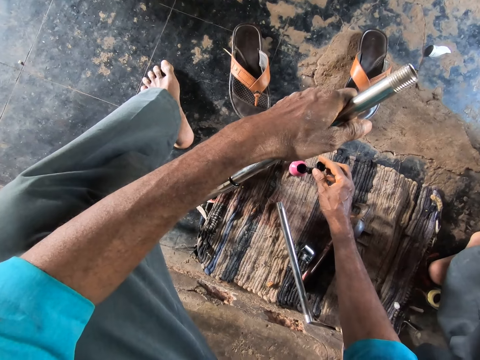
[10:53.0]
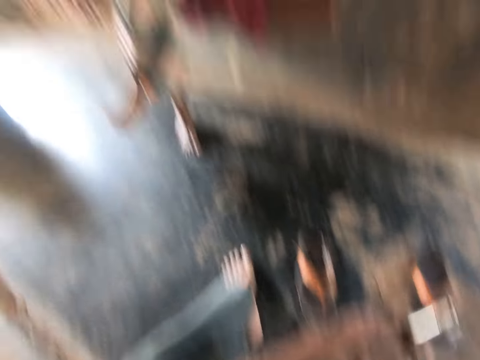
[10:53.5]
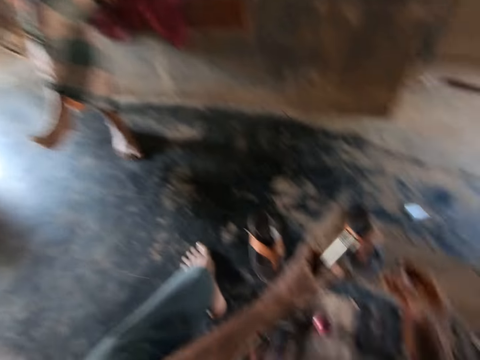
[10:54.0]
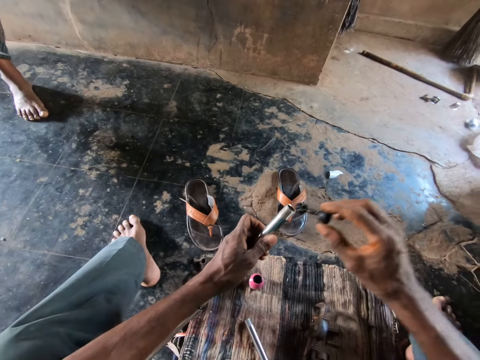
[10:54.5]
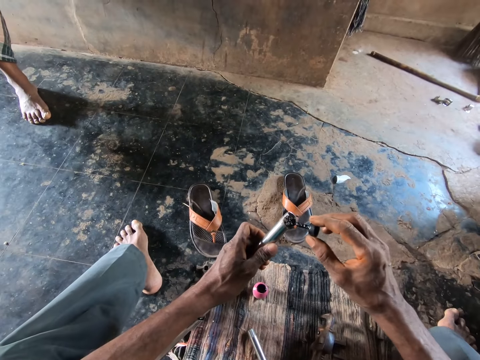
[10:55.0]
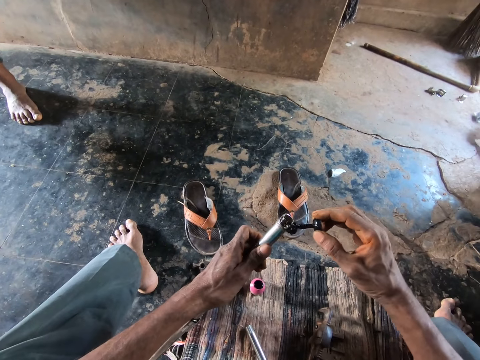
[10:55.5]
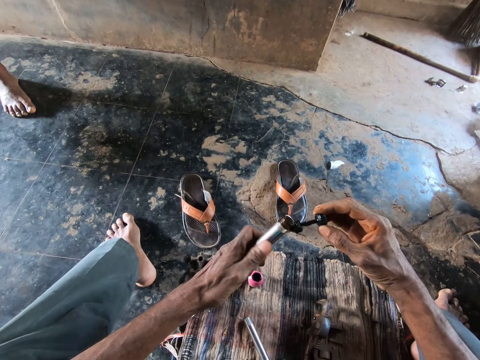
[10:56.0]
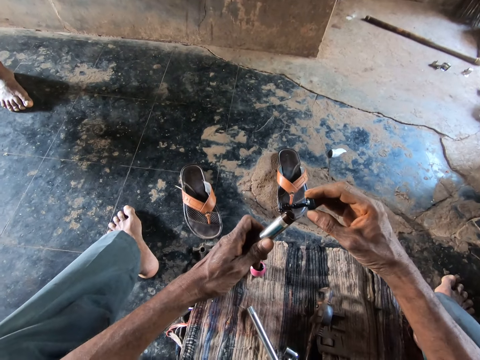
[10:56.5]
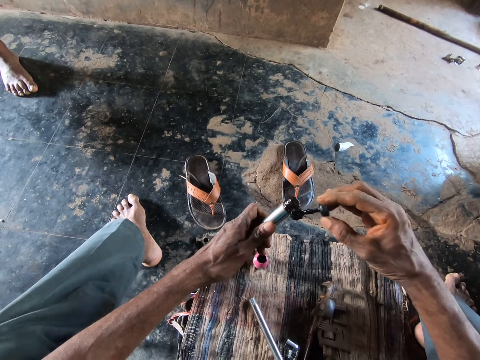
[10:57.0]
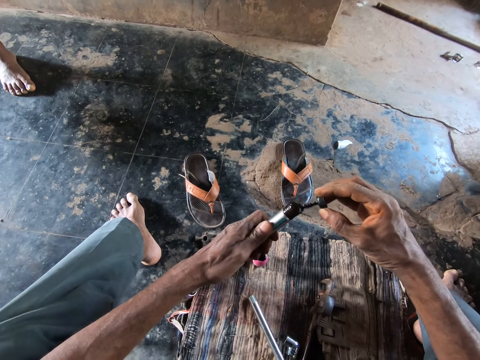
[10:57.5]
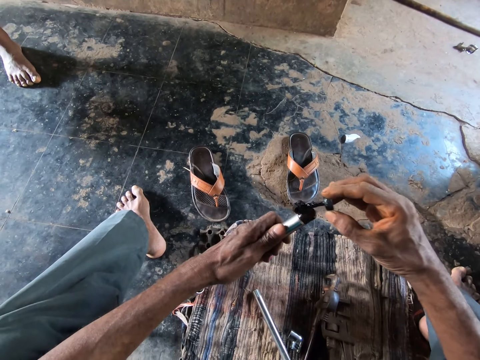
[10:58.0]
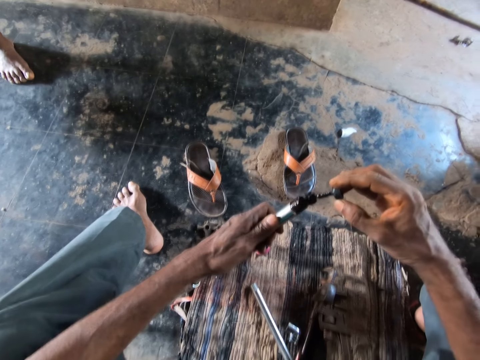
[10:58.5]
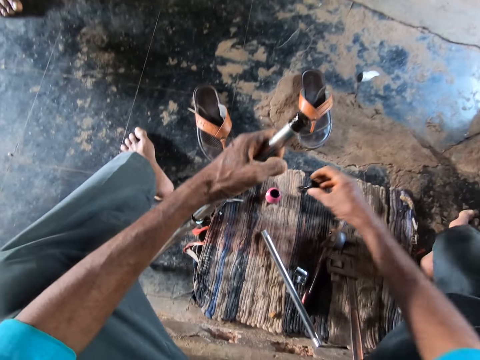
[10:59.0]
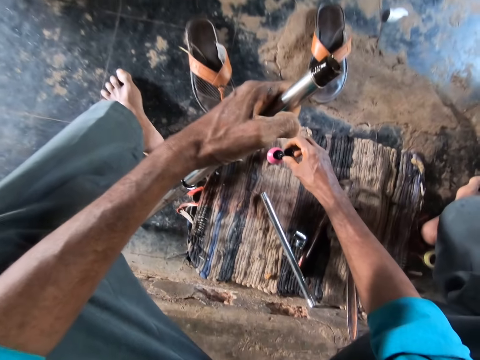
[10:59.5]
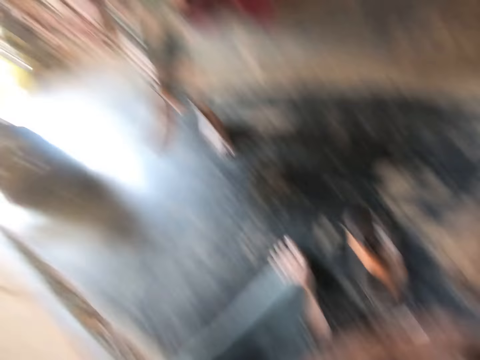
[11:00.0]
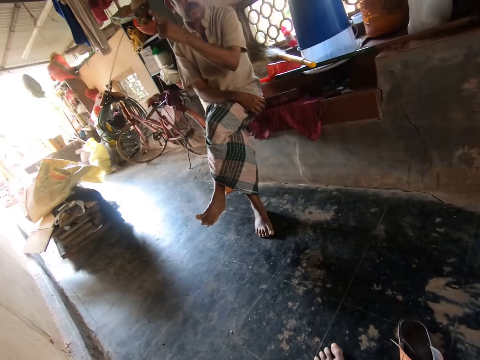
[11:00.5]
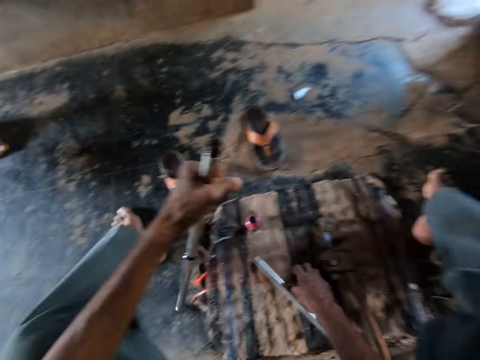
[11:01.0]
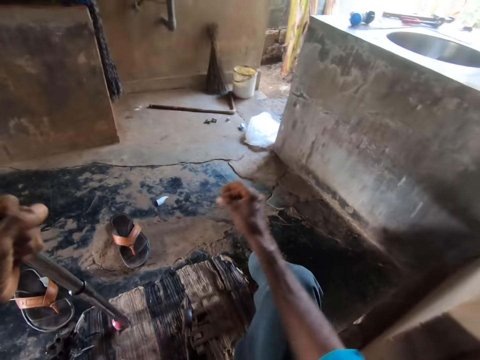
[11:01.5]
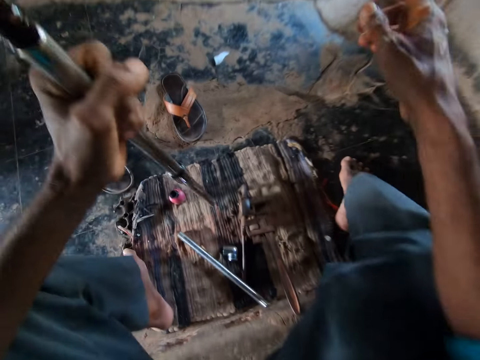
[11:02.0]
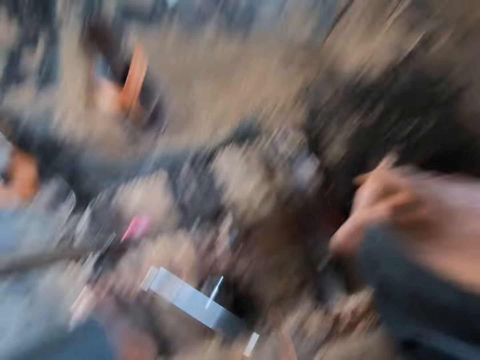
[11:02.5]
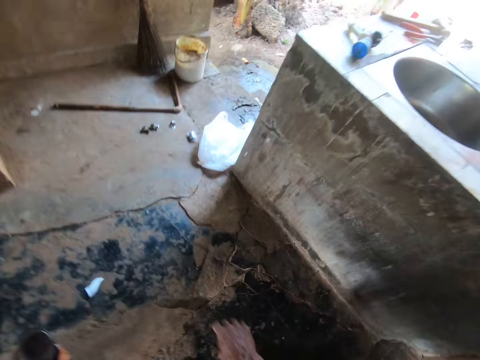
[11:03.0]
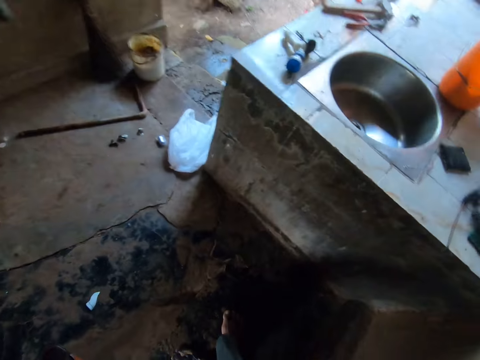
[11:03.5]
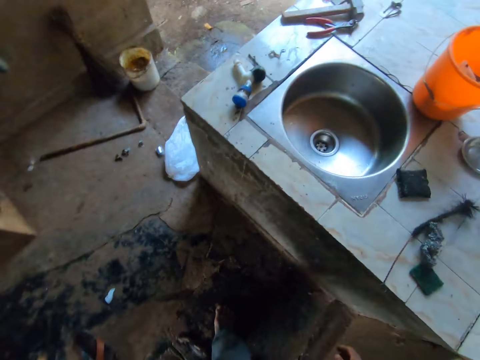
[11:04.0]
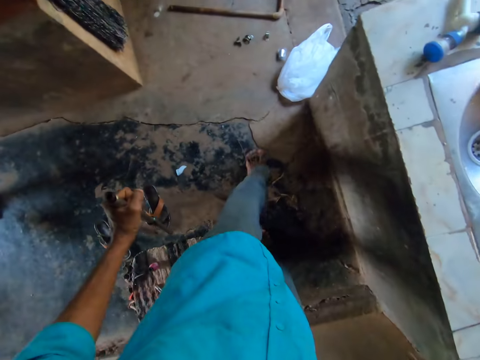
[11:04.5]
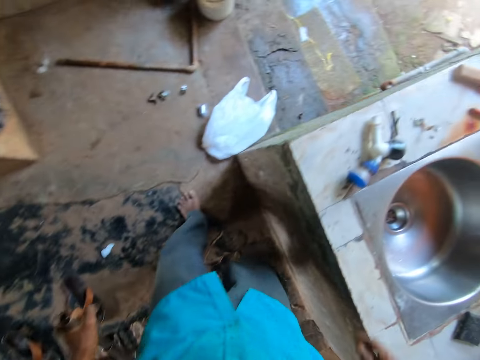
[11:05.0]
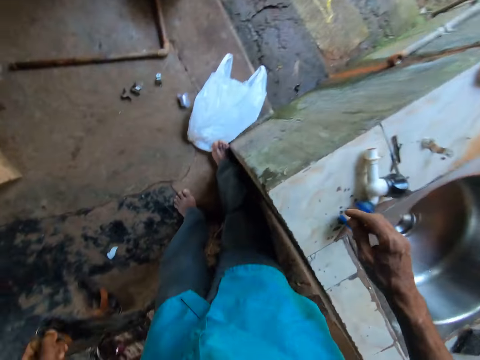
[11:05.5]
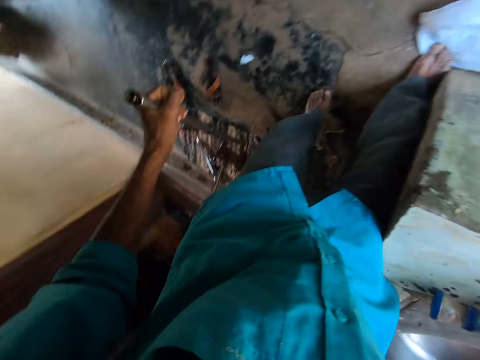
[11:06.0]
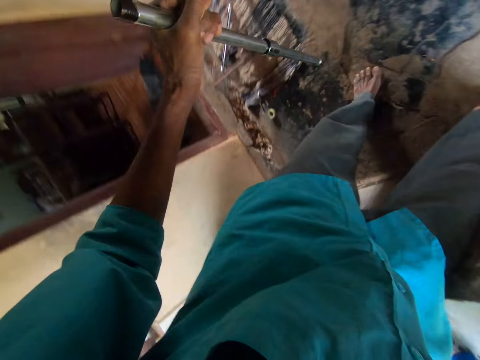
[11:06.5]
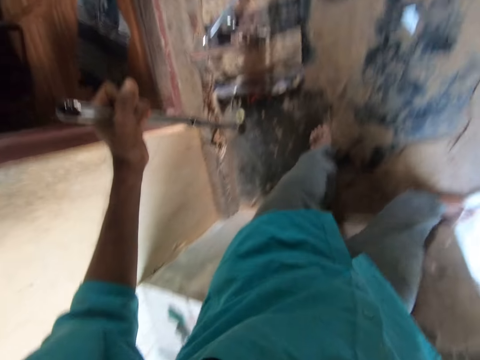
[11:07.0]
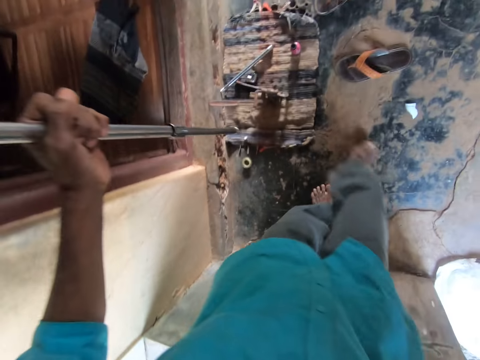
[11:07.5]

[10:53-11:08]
The camera wearer stares around. He lifts a brush from the bottle with his right hand. He rubs grease from the brush on the metal pipe or tube in his left hand. He puts the brush in the bottle. He converses with a man. The camera wearer stares around. He holds the metal tube. He gets up. He moves around.

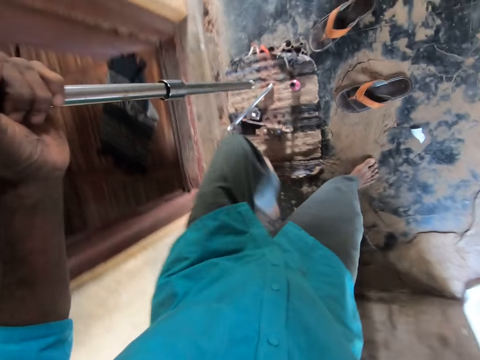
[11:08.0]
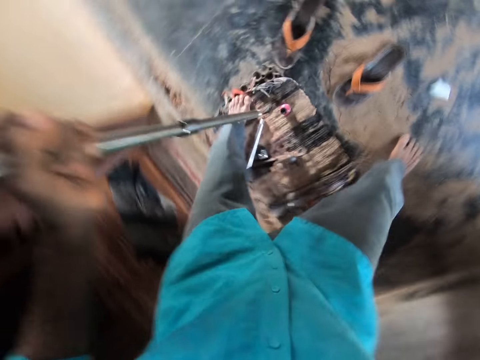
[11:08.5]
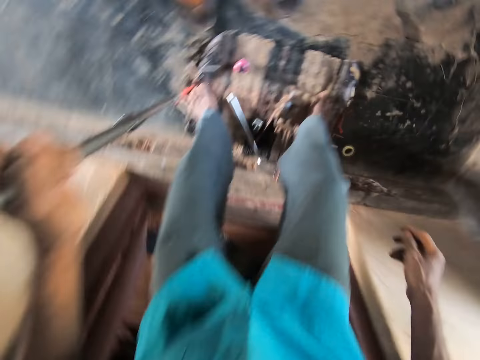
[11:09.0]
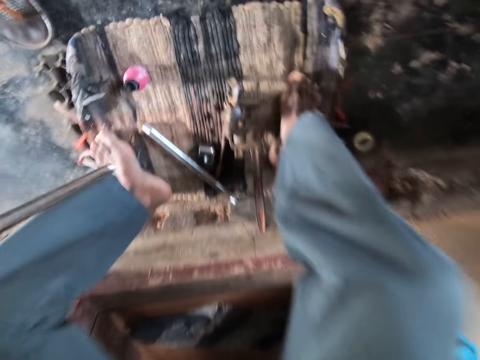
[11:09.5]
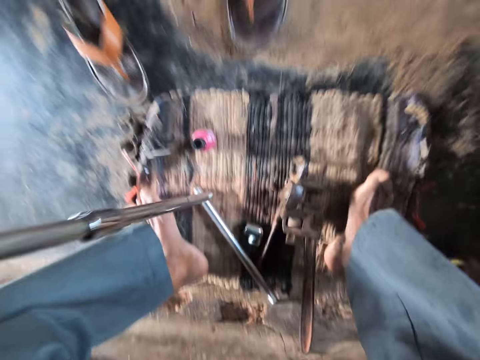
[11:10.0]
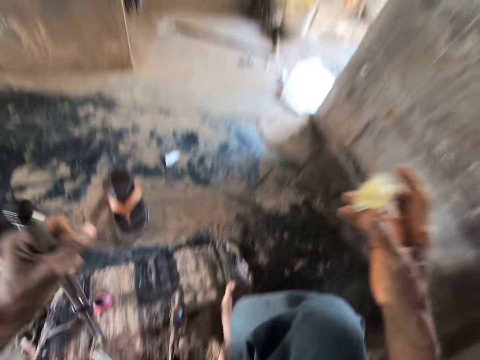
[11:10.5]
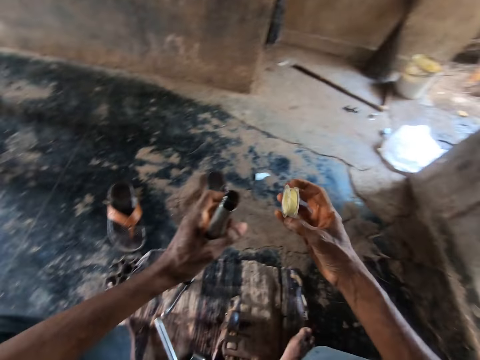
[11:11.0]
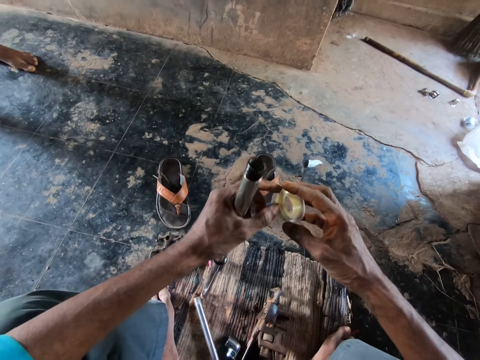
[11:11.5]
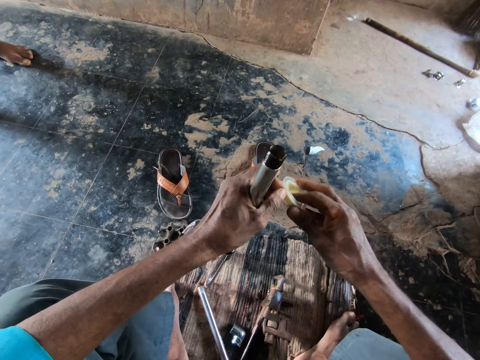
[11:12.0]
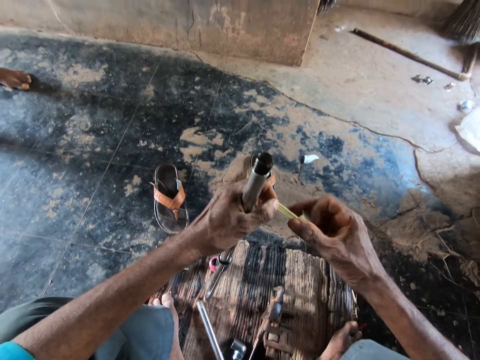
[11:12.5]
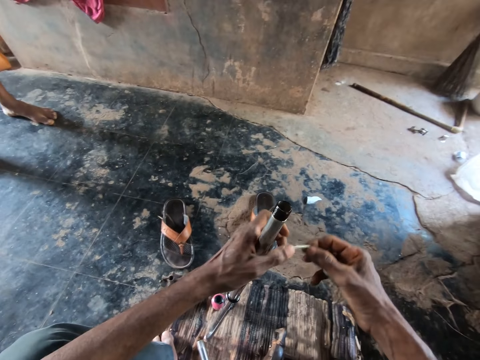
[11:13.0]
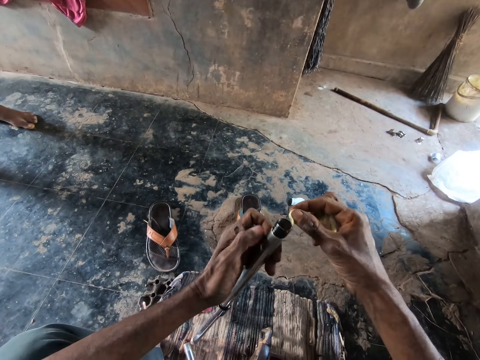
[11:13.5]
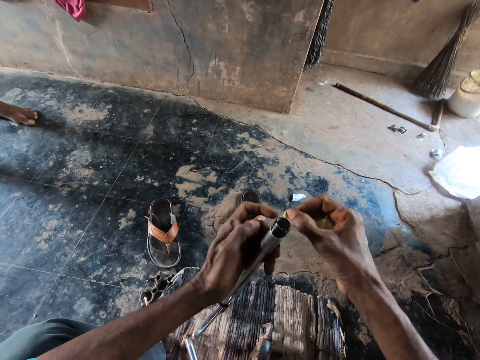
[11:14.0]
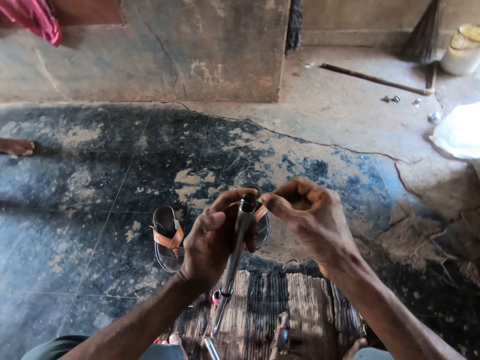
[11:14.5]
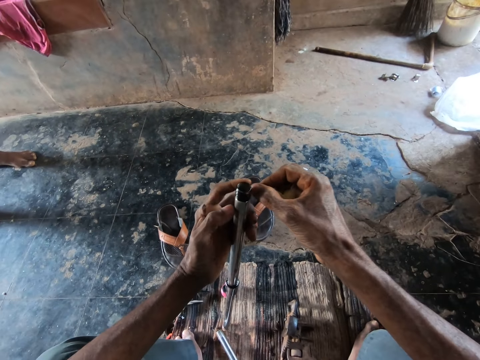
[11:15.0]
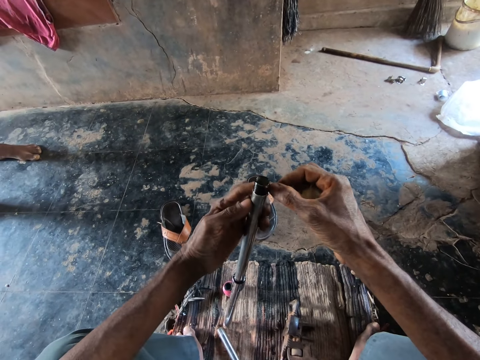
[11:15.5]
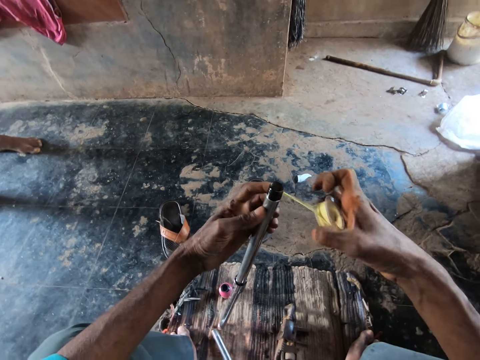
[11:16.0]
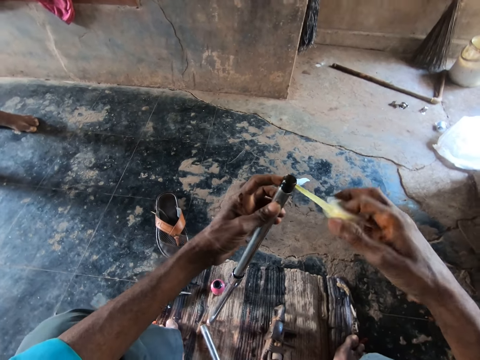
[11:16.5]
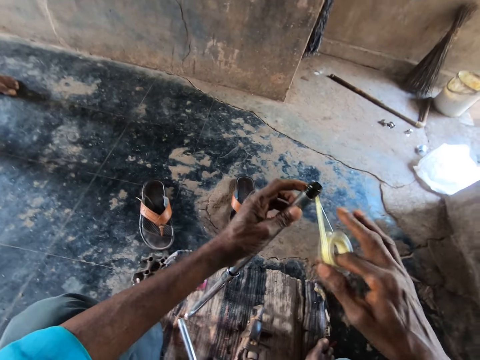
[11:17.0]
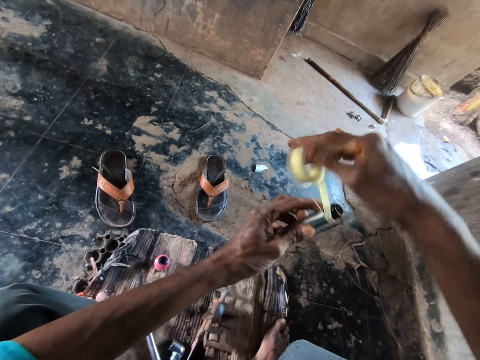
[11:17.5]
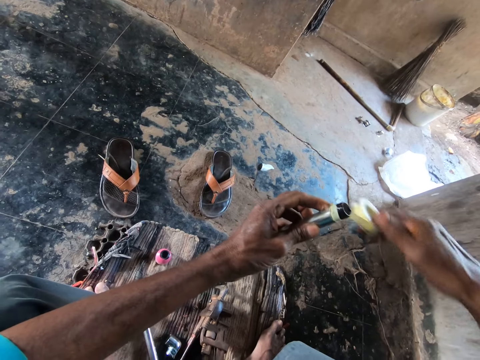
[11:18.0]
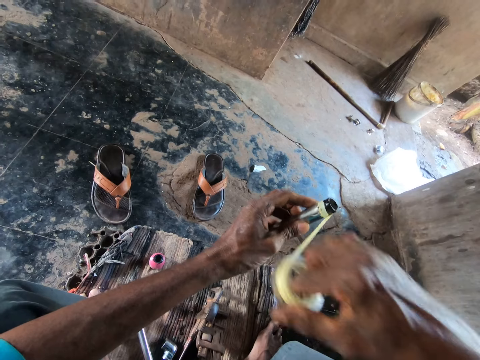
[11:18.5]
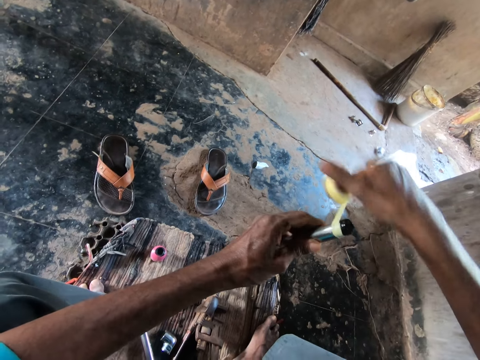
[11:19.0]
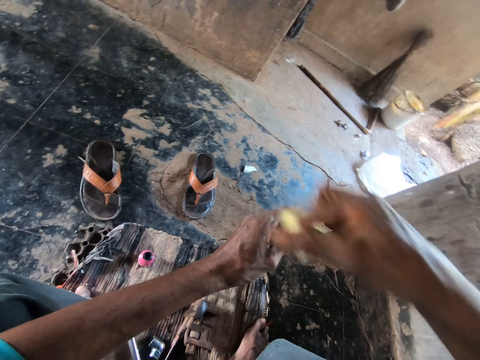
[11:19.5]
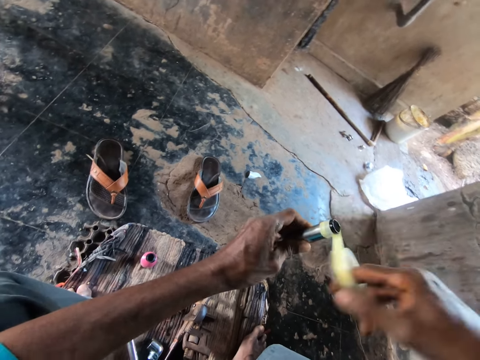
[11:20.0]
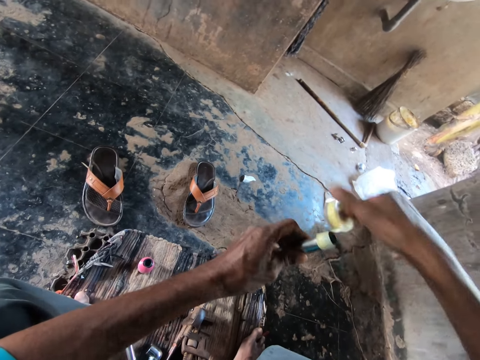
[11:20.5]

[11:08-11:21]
The camera wearer sits. He picks a thread seal tape from the floor with his right hand. He pulls the tape in his right hand with his left hand. He tapes the metal pipe in his left hand with the tape in his right hand.
